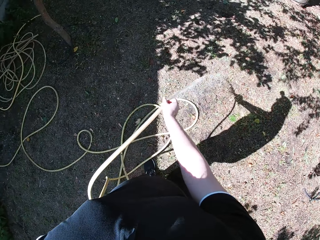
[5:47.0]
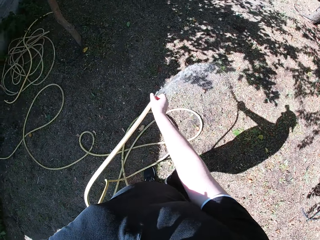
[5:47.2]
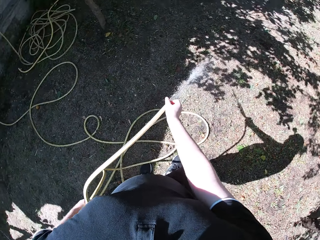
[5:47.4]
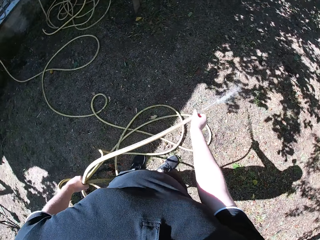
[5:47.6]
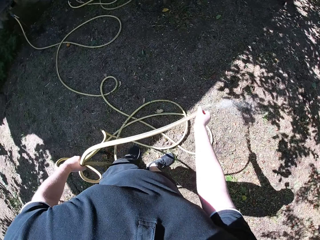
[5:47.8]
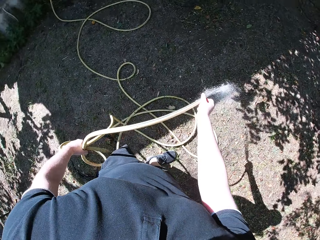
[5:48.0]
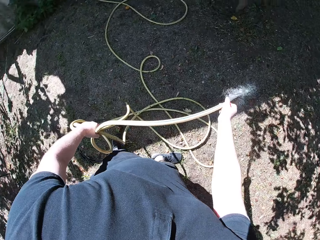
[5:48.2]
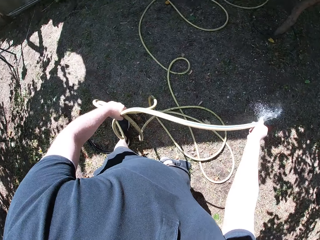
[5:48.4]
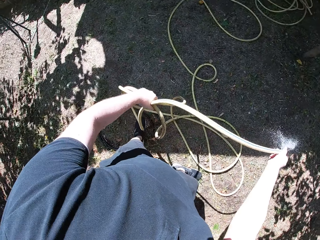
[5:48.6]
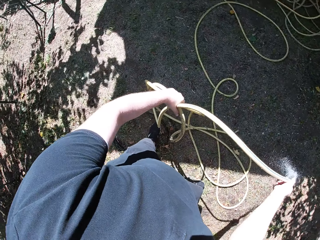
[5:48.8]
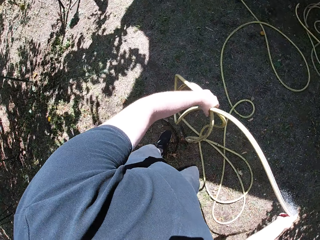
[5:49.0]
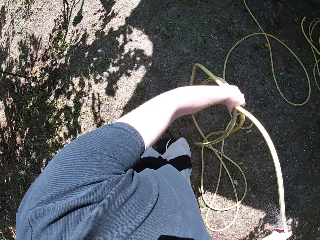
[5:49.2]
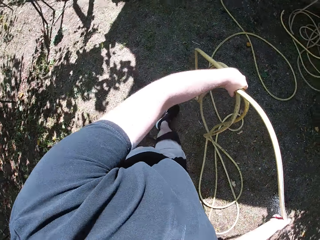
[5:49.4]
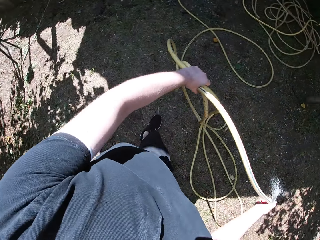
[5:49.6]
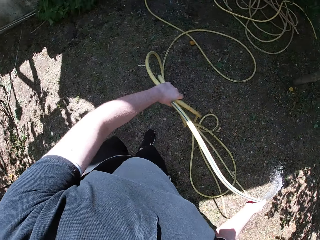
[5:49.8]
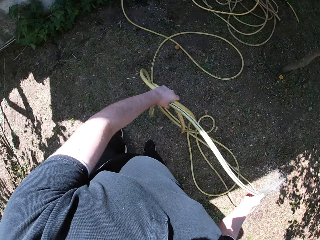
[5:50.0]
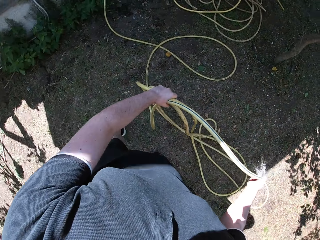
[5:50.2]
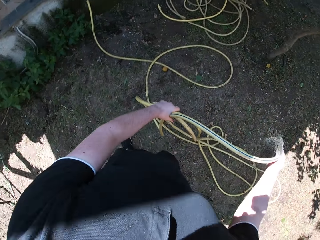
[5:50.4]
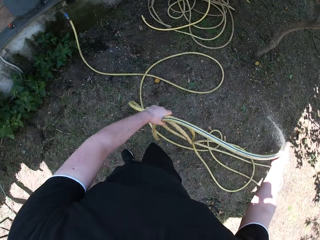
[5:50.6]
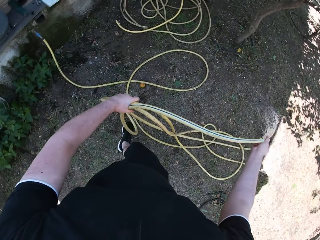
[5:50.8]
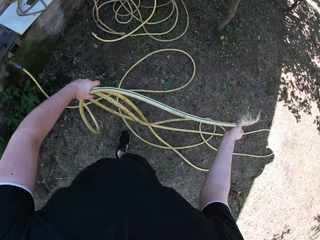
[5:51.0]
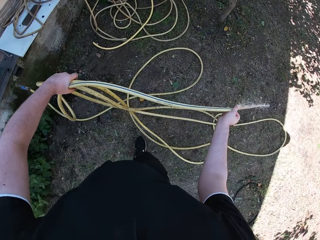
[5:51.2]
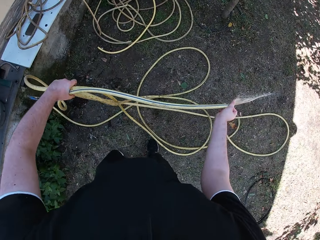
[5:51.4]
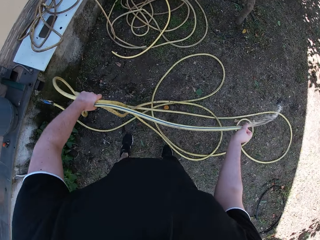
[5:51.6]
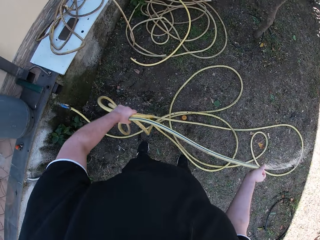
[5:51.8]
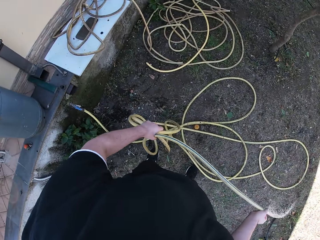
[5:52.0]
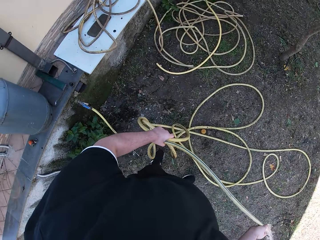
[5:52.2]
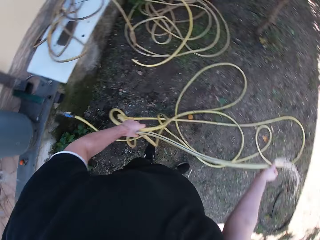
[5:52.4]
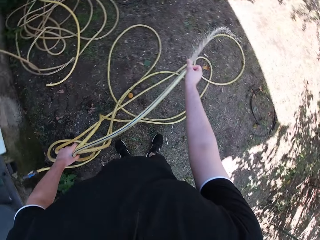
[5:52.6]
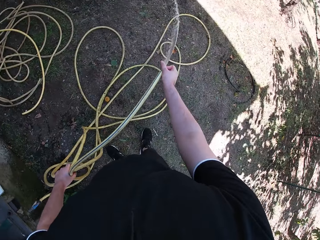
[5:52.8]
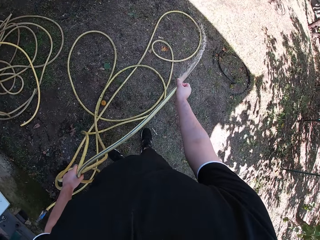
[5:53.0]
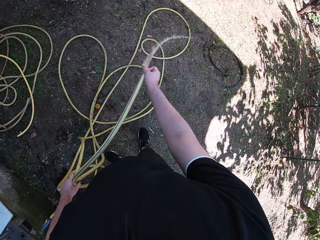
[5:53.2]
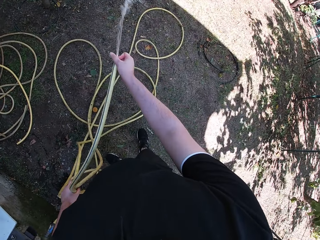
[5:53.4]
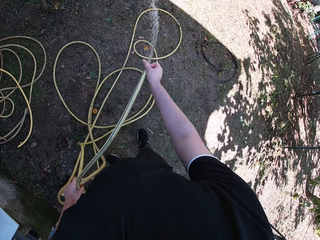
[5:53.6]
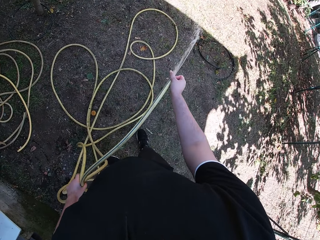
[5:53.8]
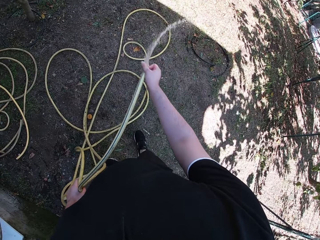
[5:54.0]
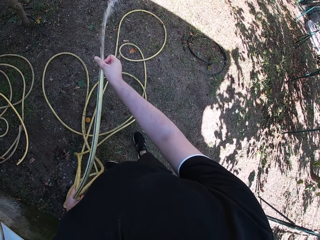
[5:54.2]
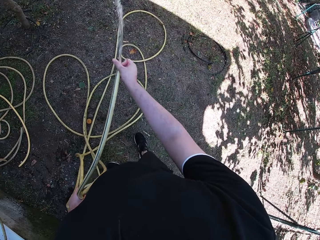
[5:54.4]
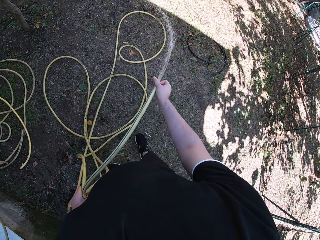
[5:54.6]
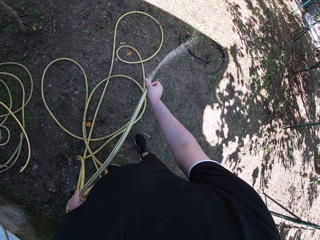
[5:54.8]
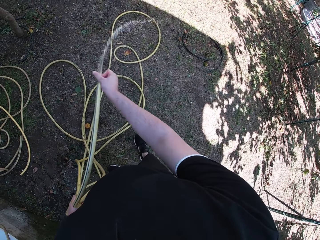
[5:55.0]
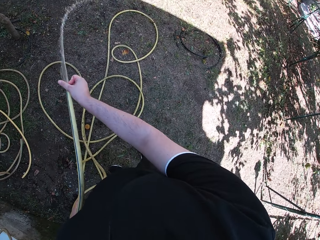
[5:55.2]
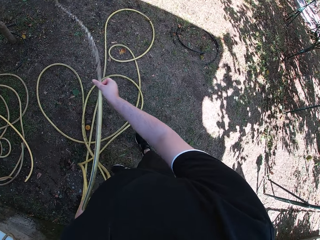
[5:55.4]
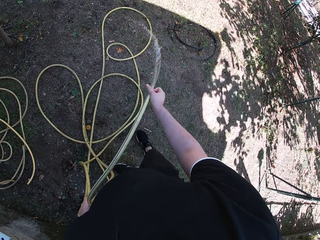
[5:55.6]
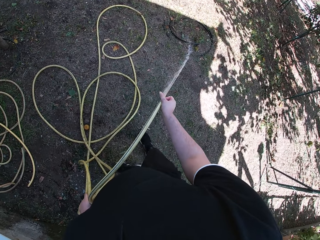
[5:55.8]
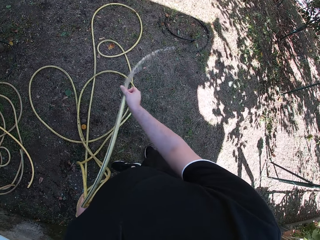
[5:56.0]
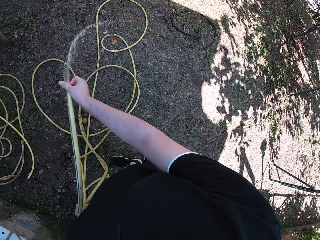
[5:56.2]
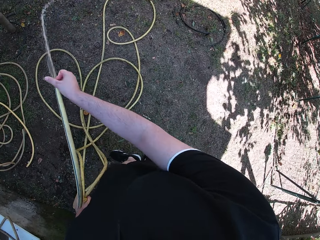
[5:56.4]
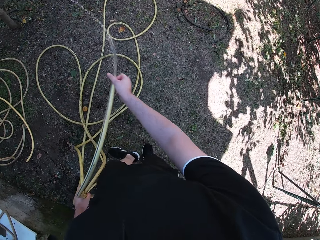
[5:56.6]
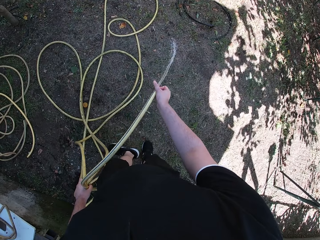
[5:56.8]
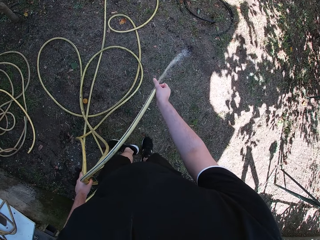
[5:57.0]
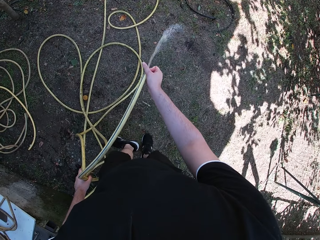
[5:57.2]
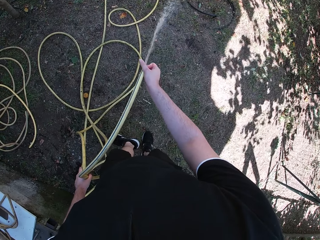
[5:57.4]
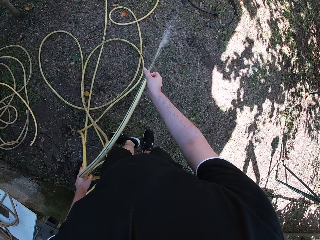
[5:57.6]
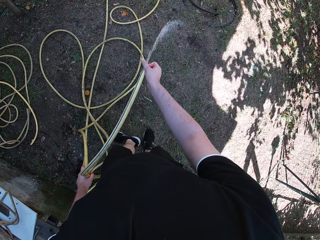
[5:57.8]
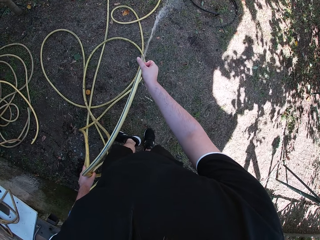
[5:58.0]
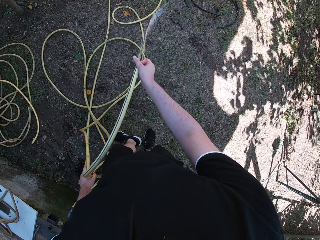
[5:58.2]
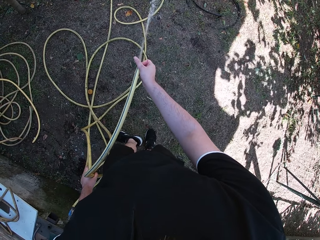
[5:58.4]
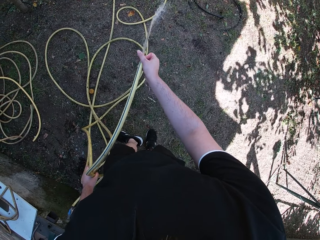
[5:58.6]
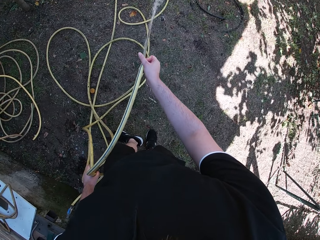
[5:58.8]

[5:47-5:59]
The camera wearer looks around. They adjust the hose with both hands.

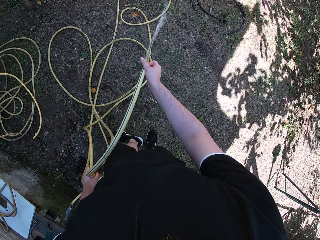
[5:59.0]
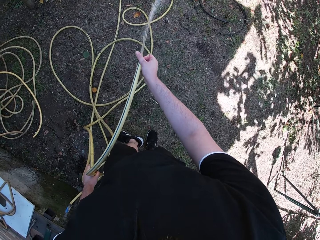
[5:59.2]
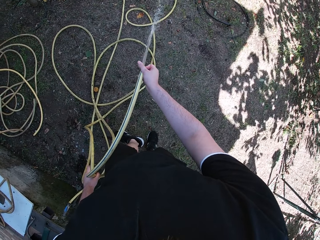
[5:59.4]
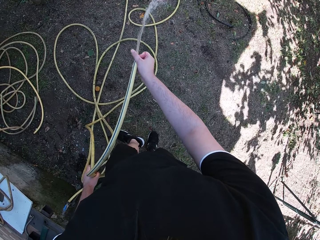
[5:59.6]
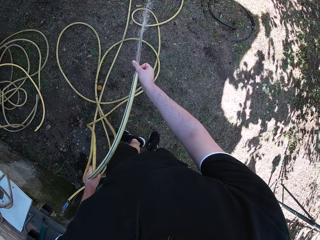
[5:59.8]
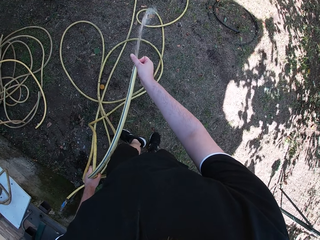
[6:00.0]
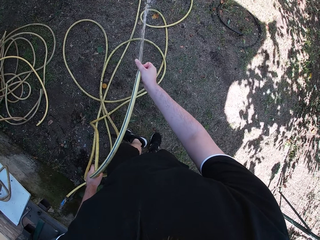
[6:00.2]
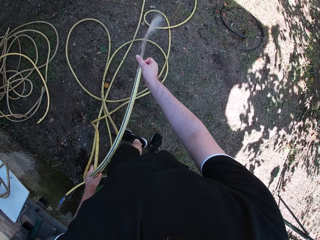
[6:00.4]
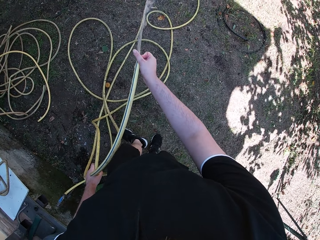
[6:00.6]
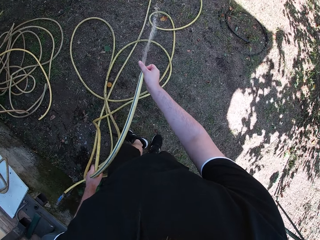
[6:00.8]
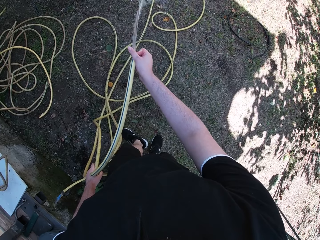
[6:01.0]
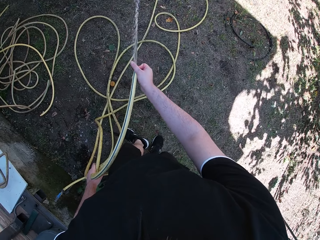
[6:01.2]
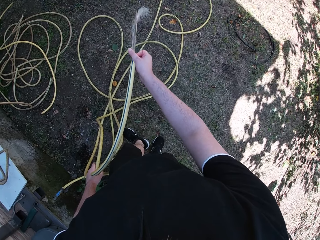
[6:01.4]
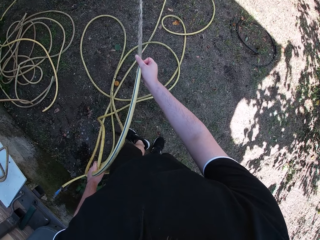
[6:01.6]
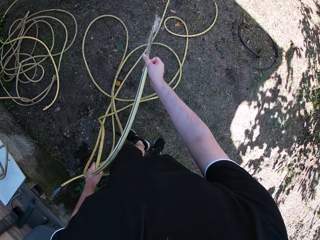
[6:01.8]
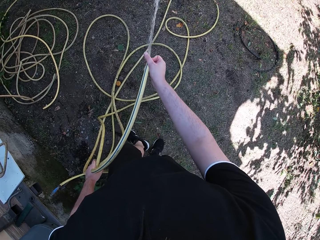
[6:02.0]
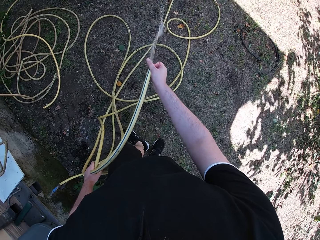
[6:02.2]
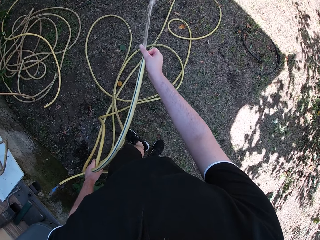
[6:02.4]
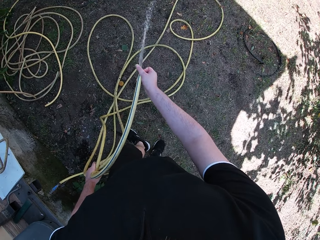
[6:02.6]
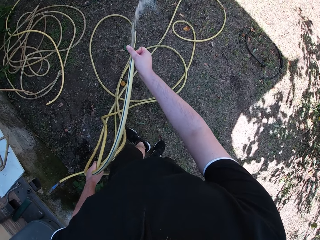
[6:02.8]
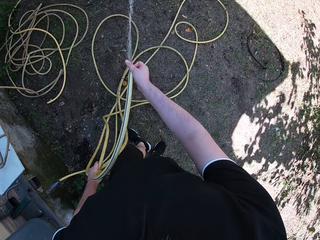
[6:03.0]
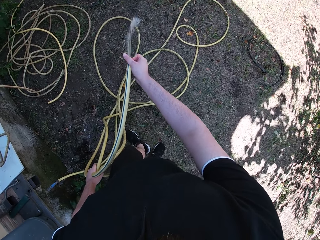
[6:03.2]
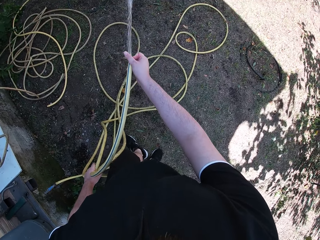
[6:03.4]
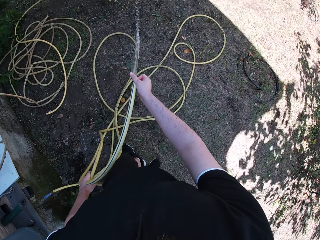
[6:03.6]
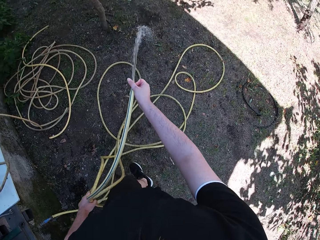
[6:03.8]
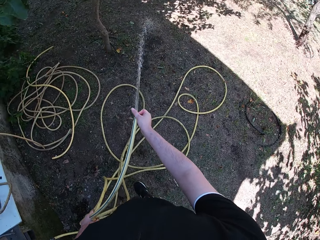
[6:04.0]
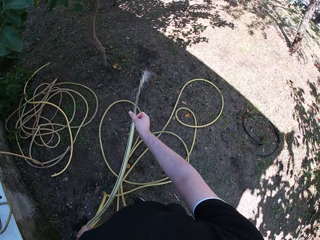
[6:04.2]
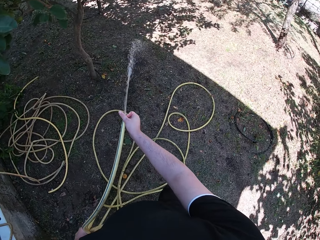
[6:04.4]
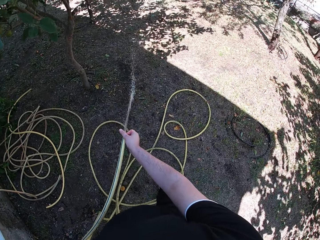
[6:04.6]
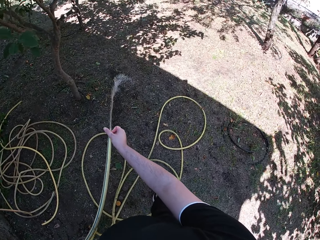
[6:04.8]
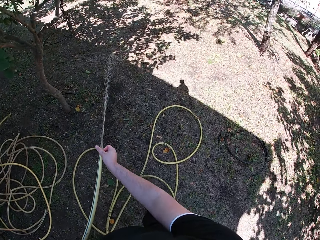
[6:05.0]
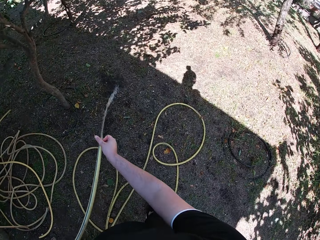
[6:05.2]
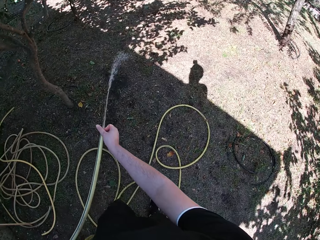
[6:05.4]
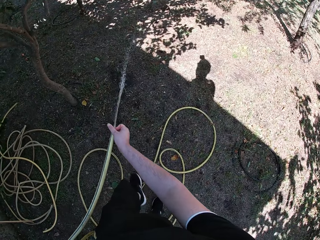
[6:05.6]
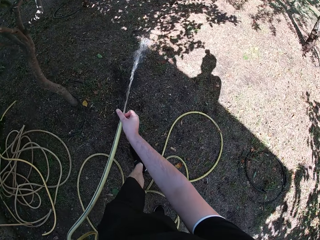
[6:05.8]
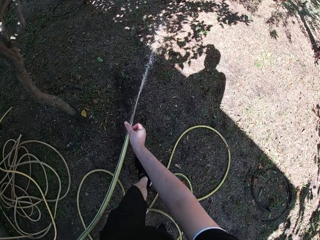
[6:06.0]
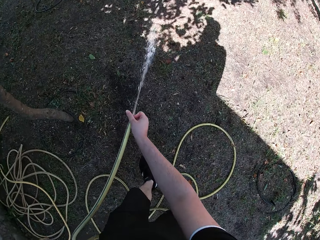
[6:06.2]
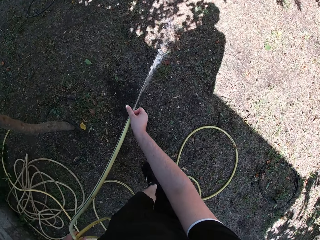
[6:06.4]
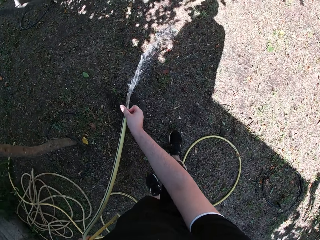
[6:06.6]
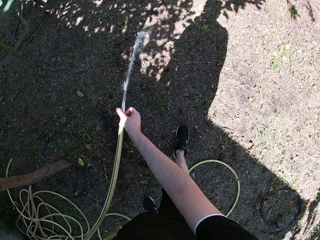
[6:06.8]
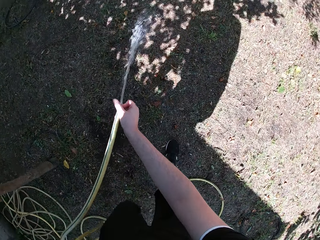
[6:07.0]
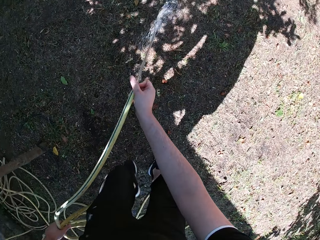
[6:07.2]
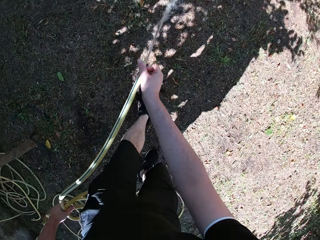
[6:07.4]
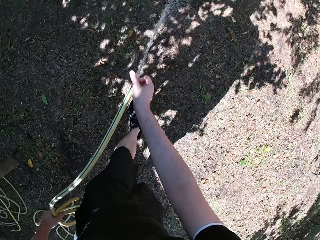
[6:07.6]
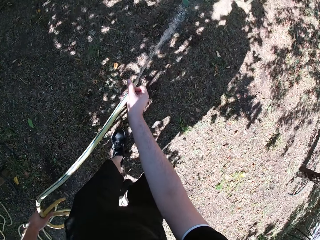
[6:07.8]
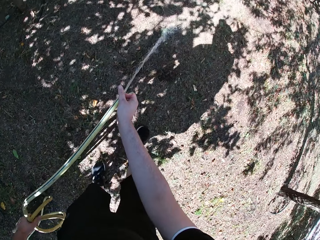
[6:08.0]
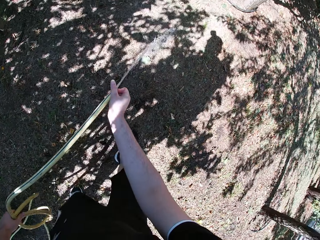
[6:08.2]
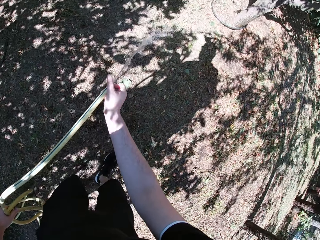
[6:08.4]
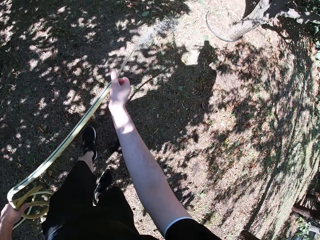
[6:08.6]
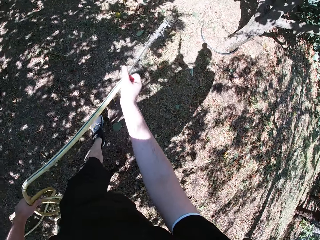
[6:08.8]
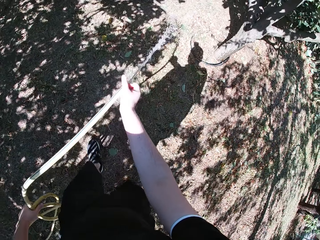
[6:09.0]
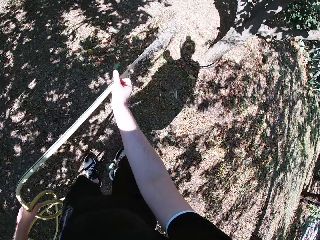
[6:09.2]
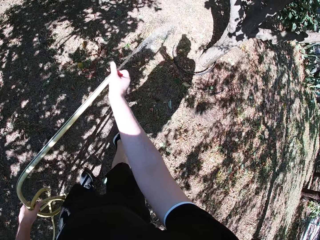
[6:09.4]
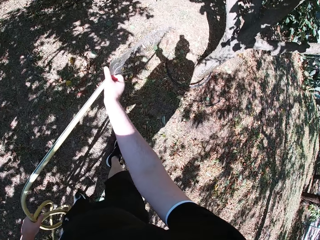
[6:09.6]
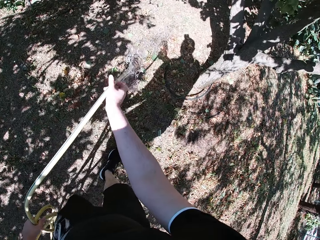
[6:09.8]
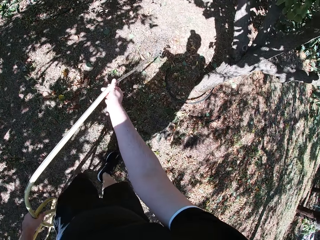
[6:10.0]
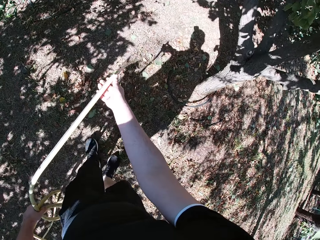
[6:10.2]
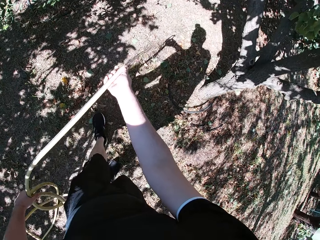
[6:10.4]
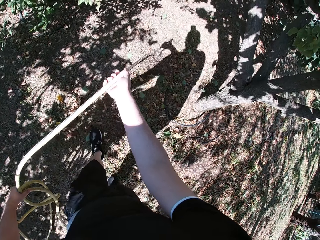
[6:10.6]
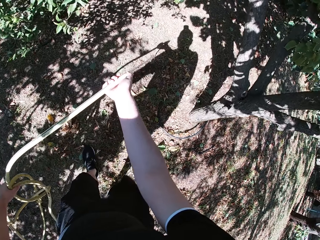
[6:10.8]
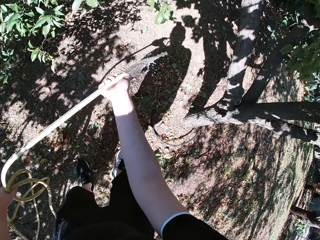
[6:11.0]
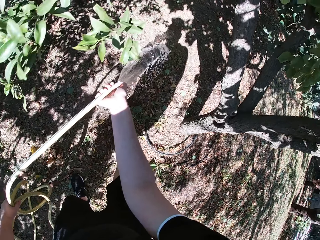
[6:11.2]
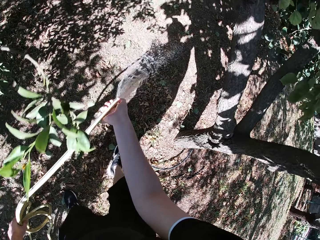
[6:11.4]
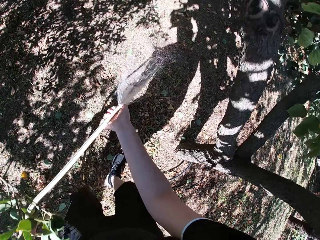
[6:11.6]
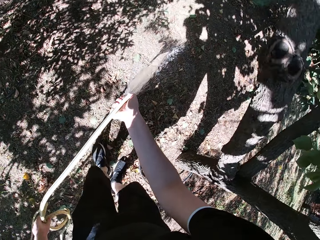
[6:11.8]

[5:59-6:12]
The camera wearer moves forward with the hose in his hands.
